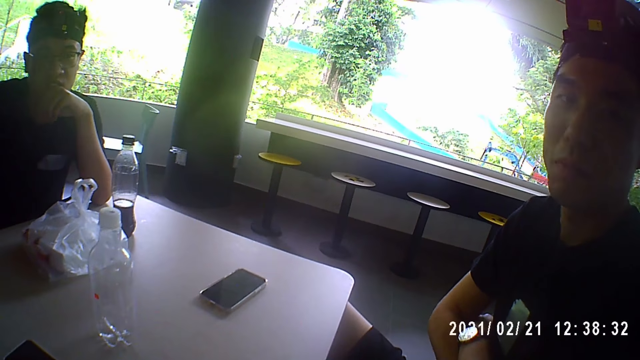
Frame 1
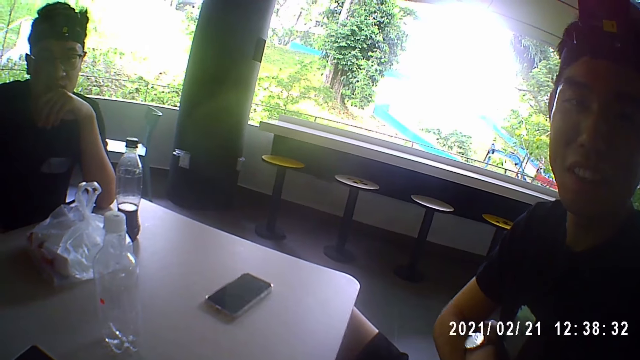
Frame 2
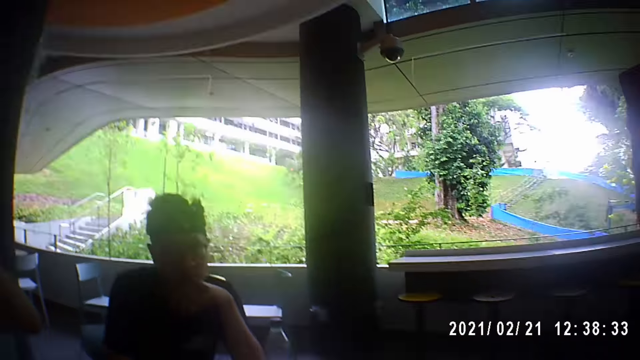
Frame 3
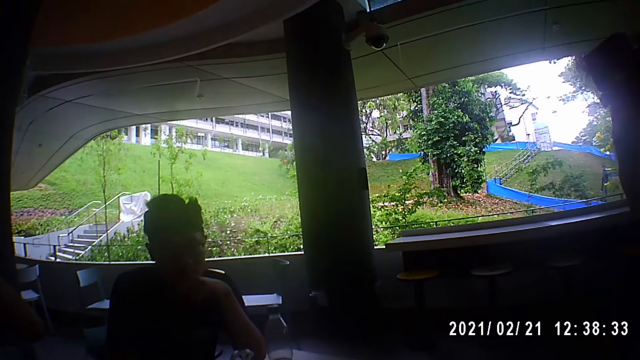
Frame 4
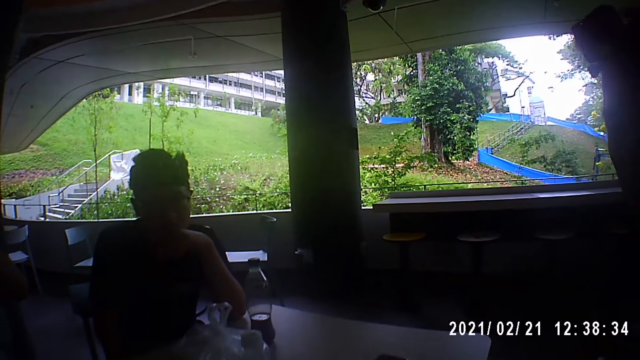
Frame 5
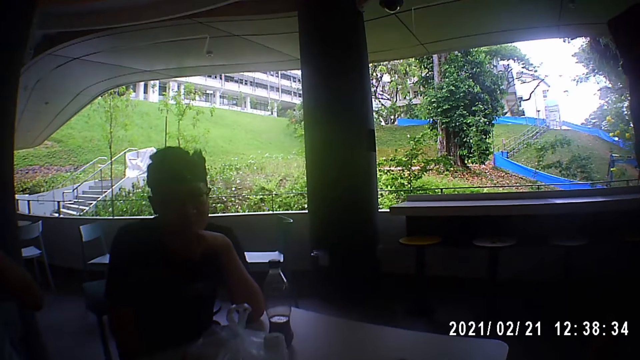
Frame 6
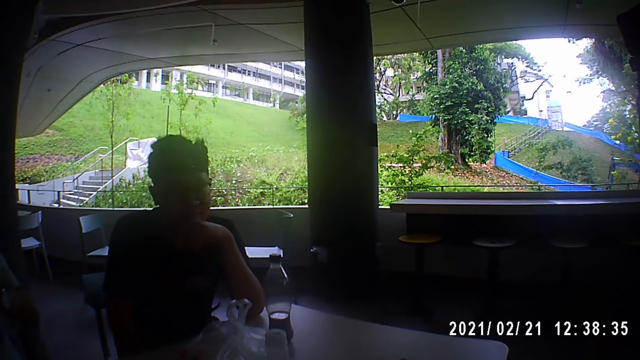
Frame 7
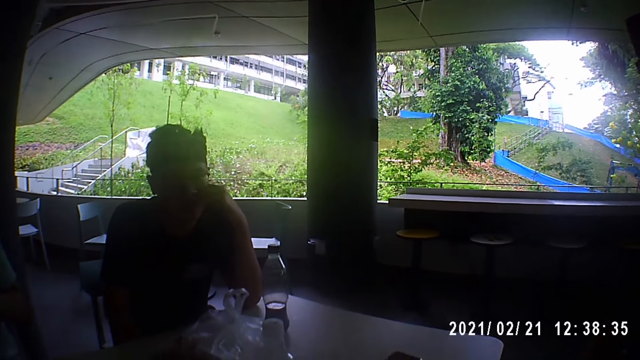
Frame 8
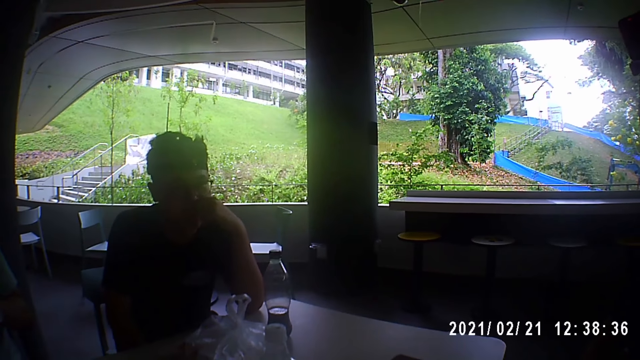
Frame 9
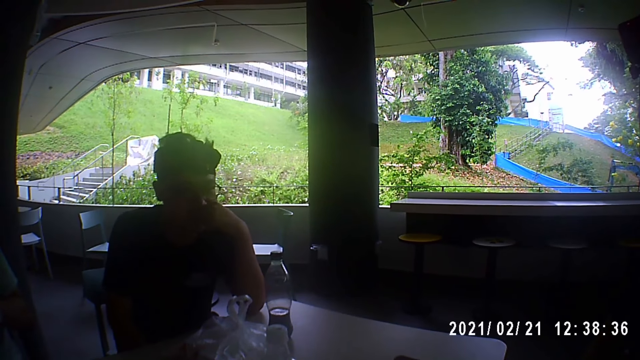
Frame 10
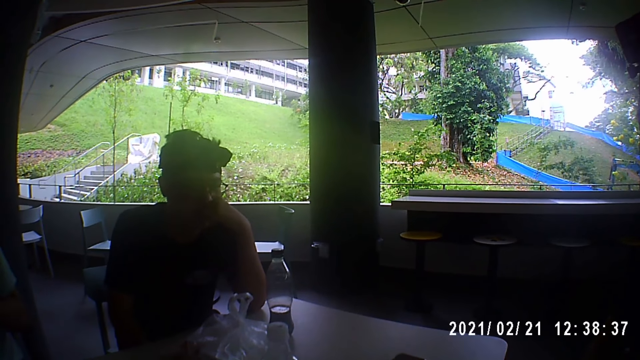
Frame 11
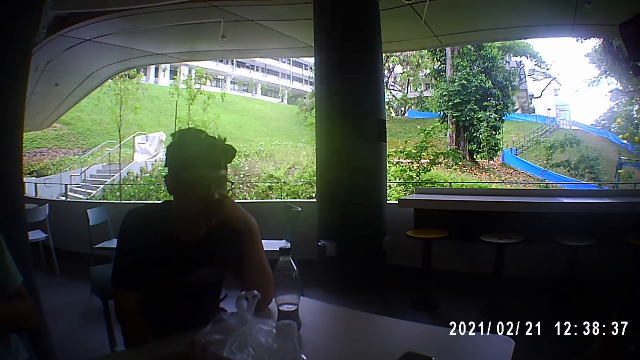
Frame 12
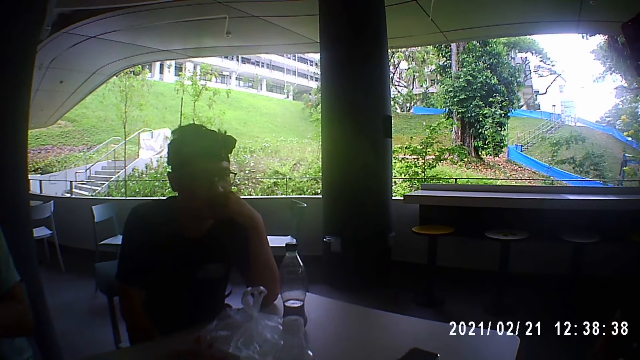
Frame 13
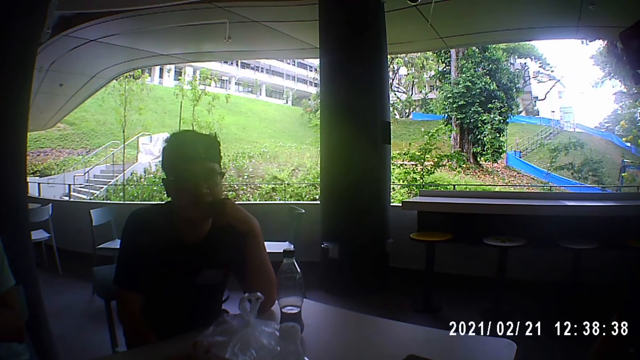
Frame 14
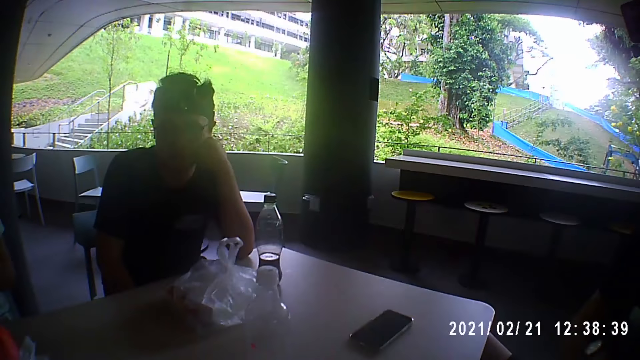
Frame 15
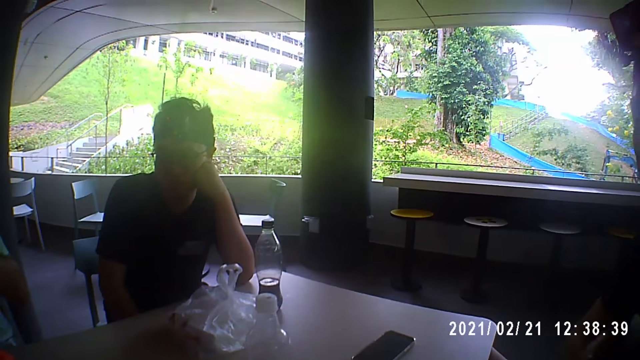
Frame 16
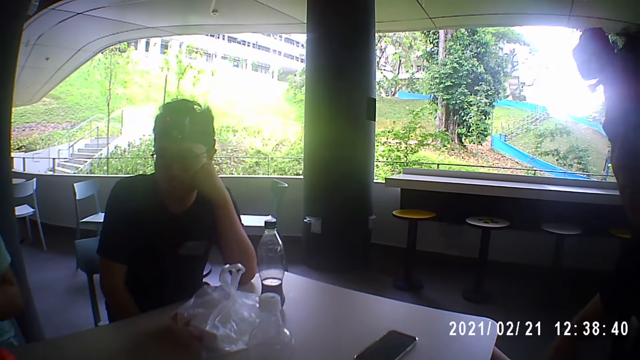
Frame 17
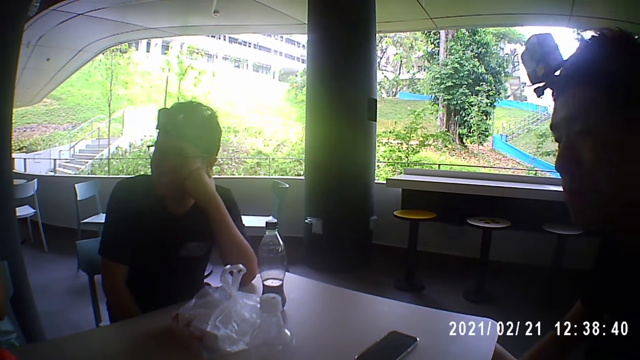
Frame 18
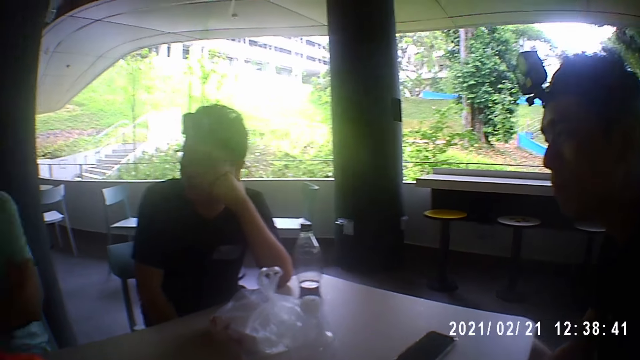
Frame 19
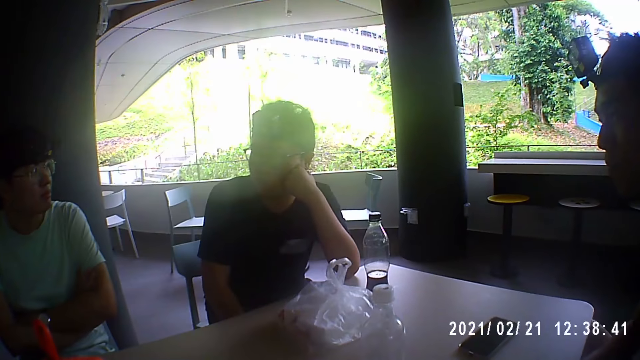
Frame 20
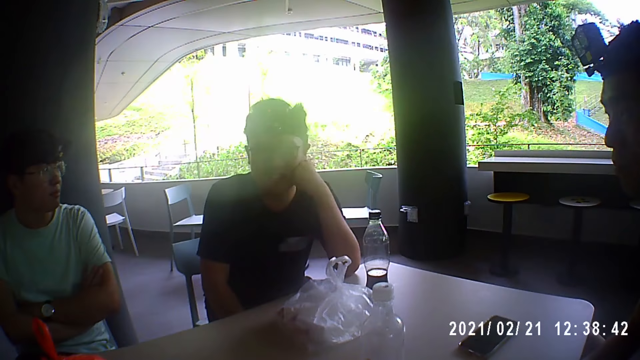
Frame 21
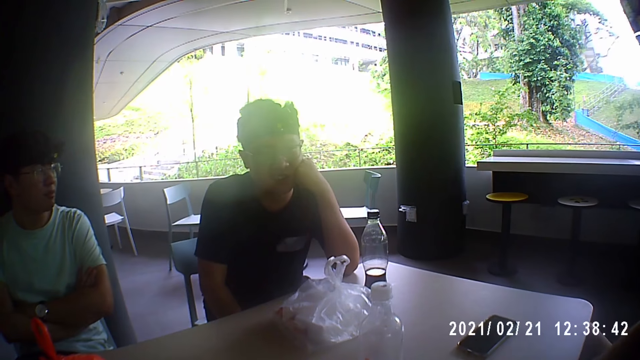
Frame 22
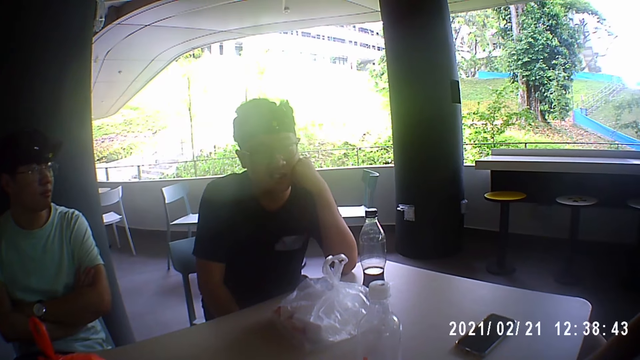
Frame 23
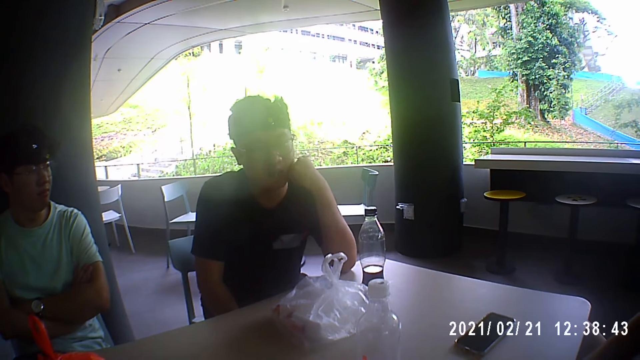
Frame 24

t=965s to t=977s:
A man talks to the camera wearer, another man and a third man. Another man touches his face with his left hand. He rests his head on his left hand. He converses with the group of people.

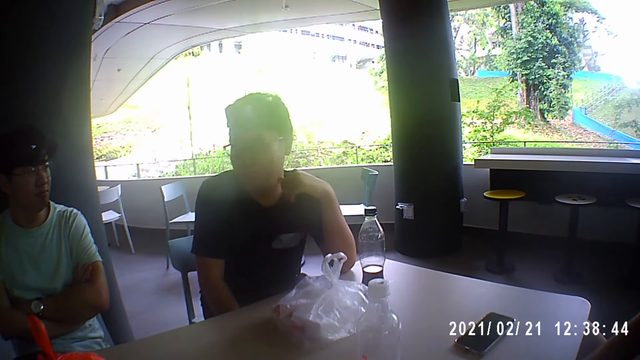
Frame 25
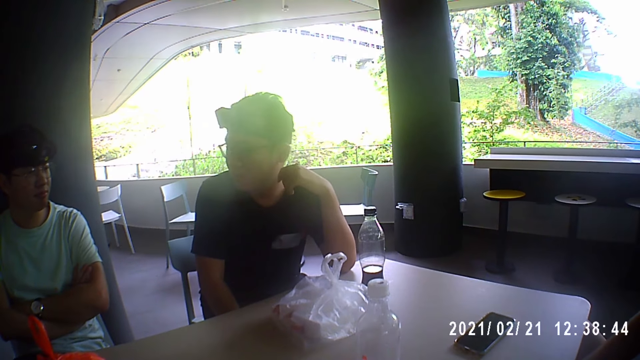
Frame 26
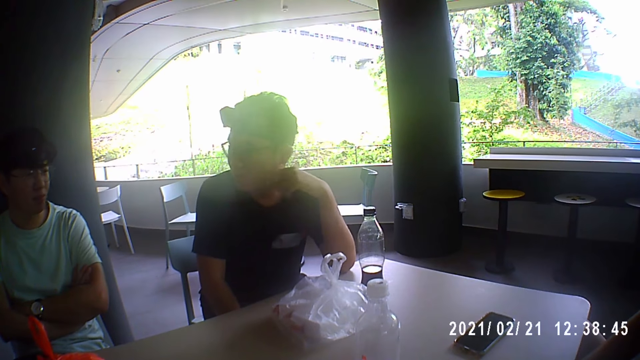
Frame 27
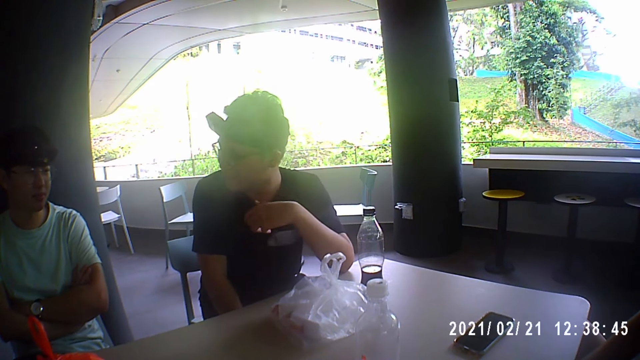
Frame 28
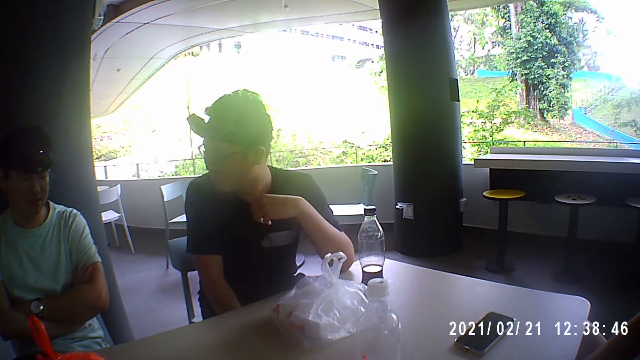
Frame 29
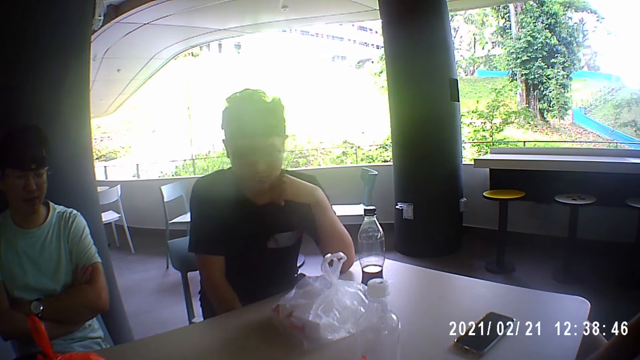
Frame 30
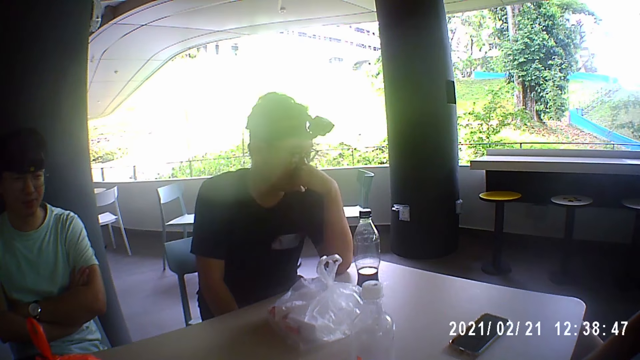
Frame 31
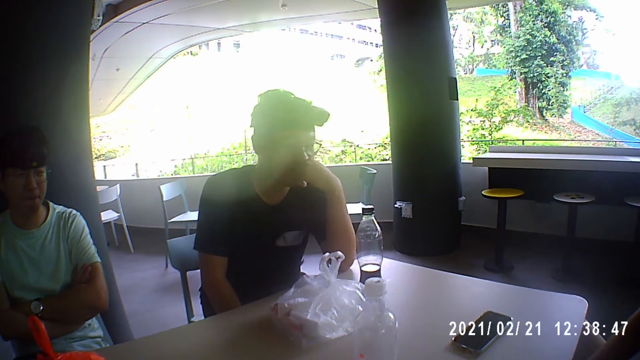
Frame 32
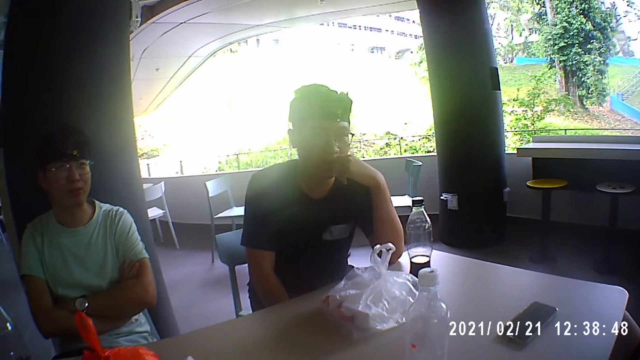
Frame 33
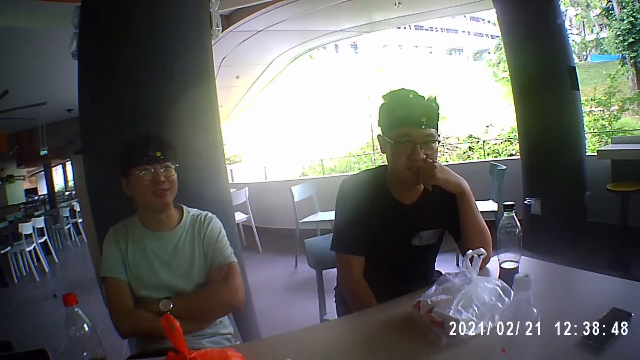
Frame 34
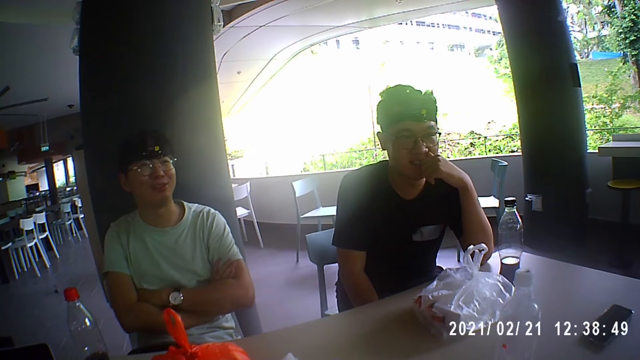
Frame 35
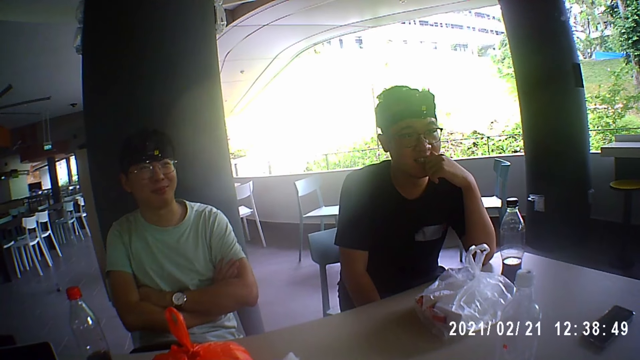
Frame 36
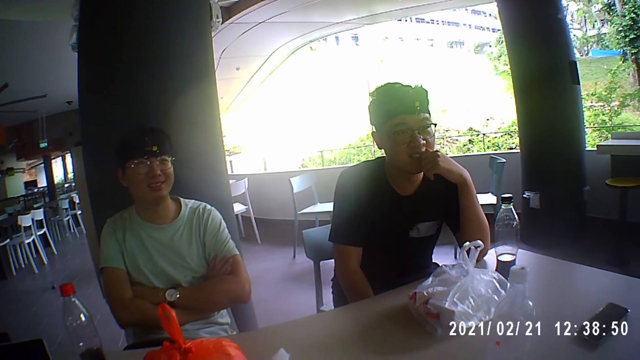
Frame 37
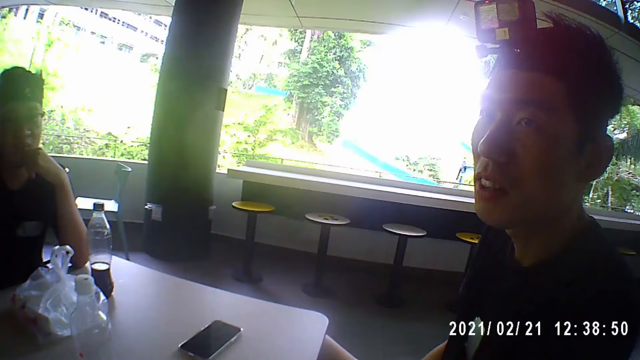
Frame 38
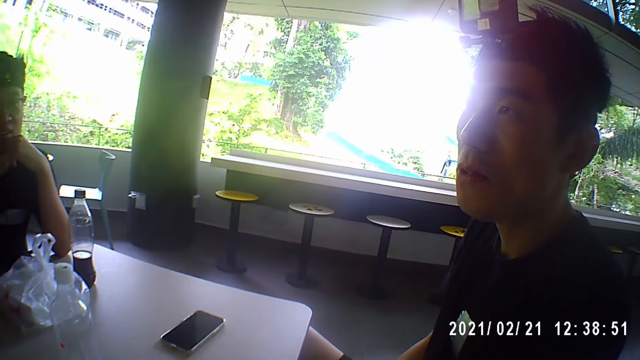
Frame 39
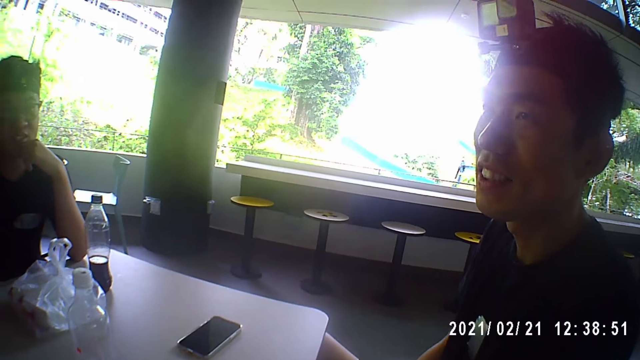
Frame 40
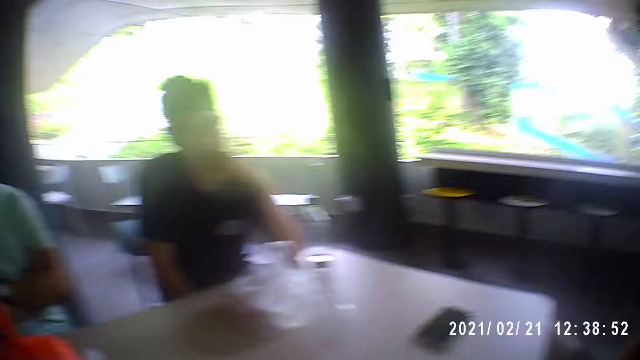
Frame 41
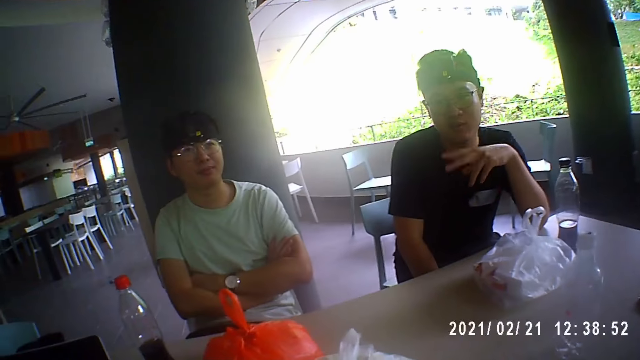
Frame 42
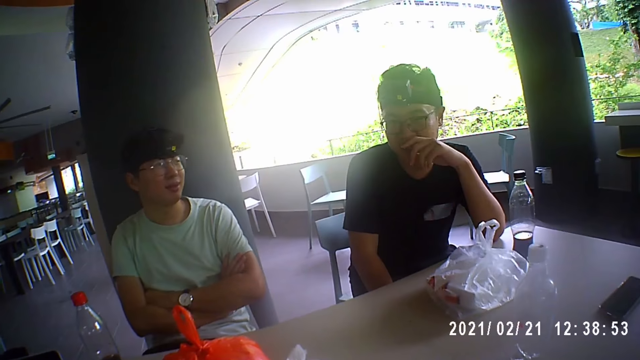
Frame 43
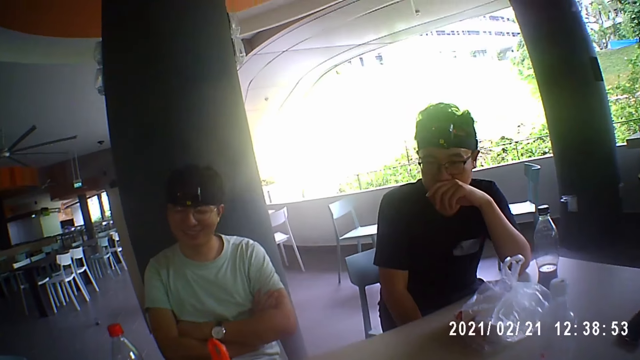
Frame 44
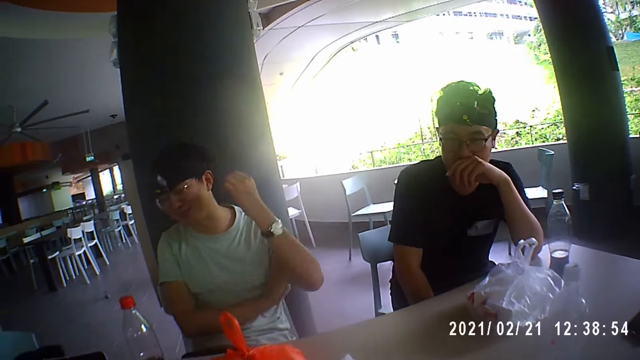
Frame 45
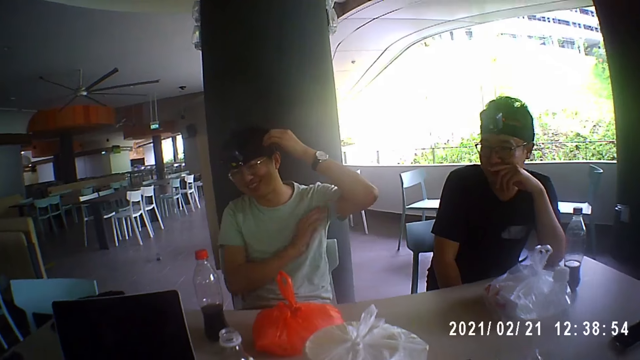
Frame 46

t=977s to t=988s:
A man touches his chest with his left hand. Another man talks to a third man, a fourth man and the camera wearer. The third man talks to the camera wearer, the second man and the fourth man. The first man puts his left hand on his face. The fourth man talks to the camera wearer, the third man and the second man. Another man touches his hair with his left hand.
